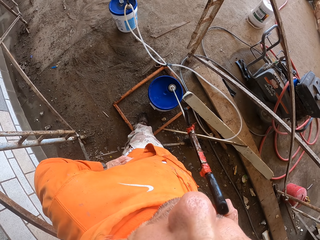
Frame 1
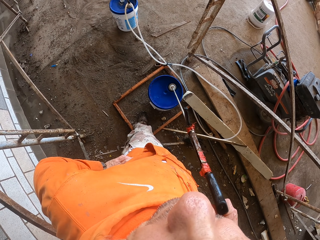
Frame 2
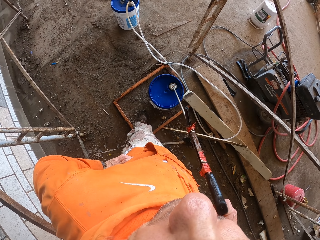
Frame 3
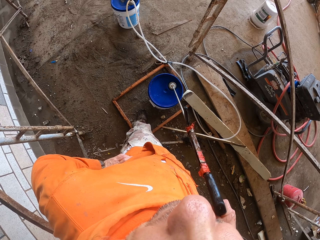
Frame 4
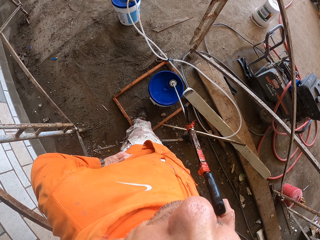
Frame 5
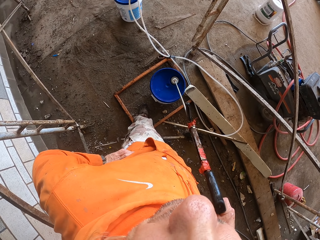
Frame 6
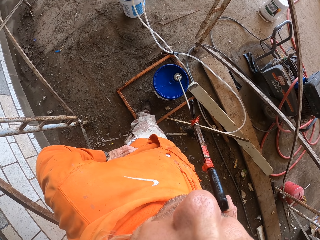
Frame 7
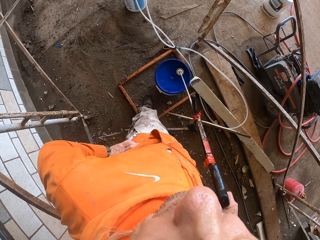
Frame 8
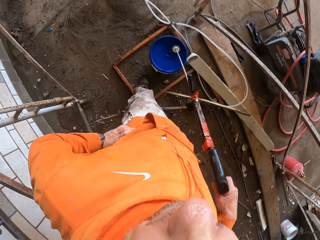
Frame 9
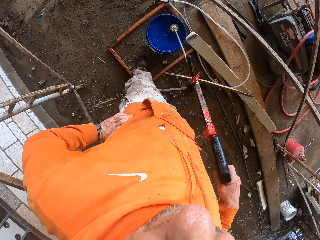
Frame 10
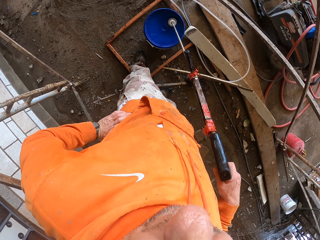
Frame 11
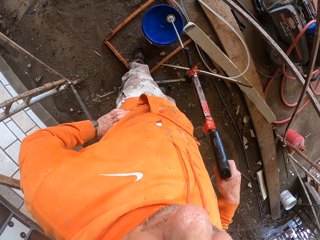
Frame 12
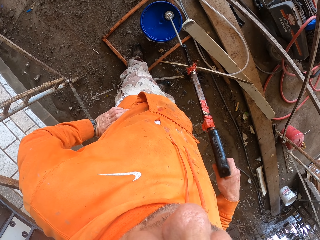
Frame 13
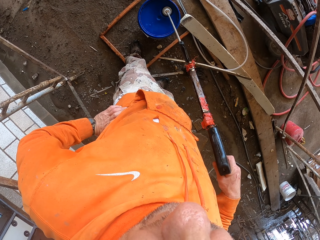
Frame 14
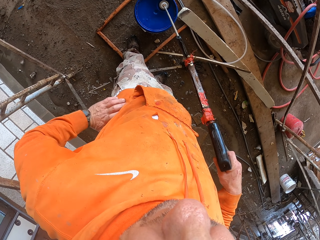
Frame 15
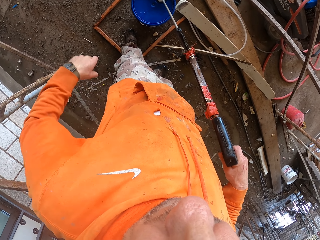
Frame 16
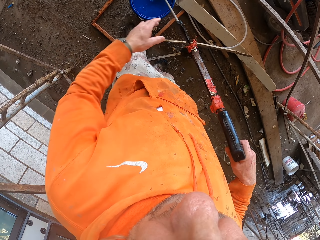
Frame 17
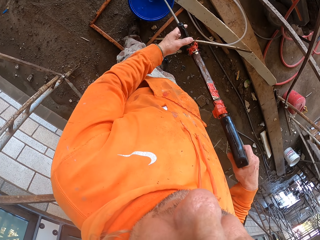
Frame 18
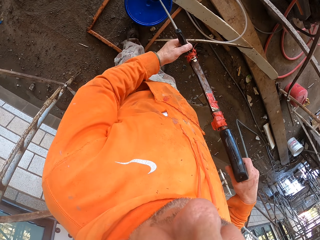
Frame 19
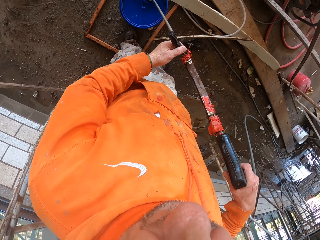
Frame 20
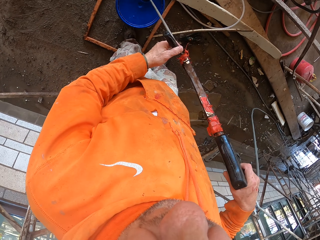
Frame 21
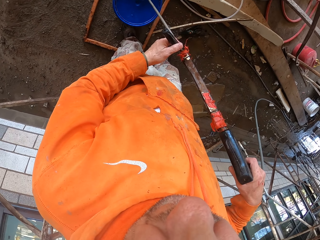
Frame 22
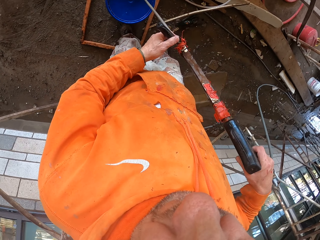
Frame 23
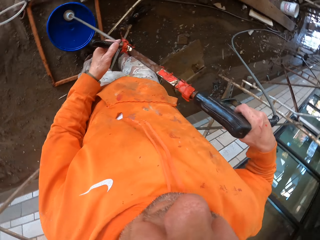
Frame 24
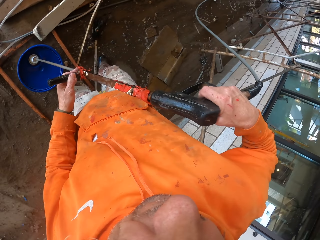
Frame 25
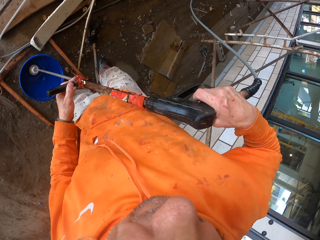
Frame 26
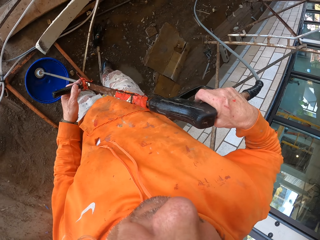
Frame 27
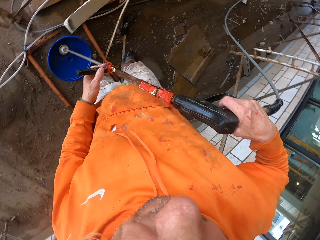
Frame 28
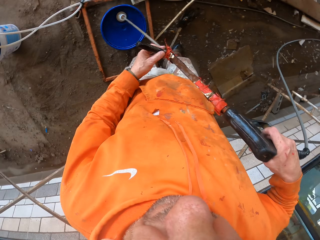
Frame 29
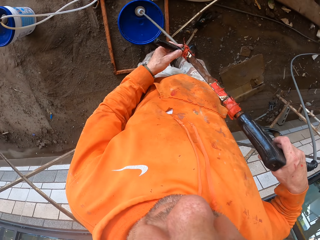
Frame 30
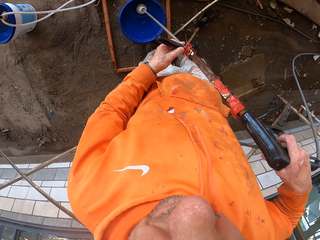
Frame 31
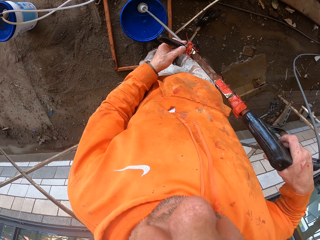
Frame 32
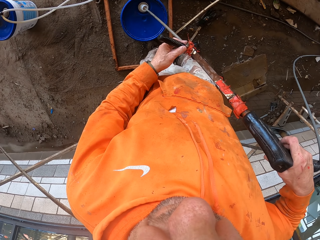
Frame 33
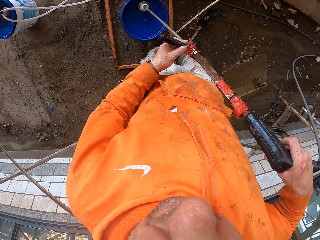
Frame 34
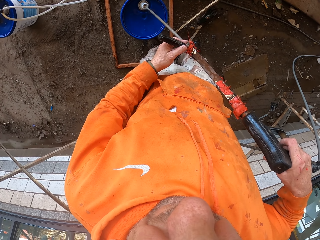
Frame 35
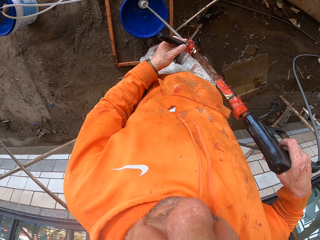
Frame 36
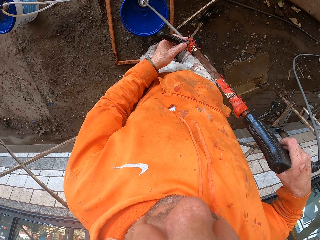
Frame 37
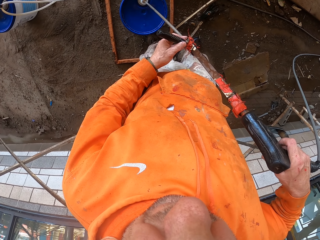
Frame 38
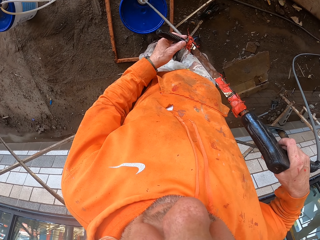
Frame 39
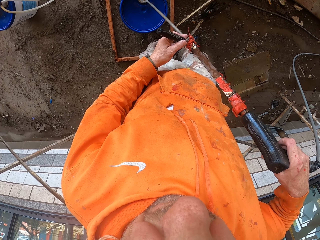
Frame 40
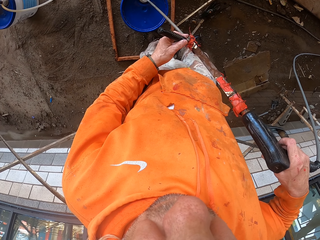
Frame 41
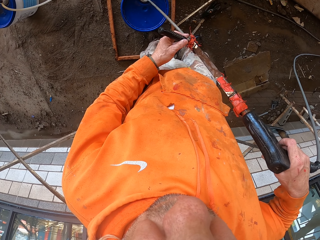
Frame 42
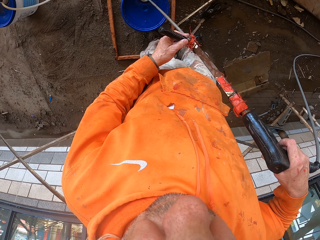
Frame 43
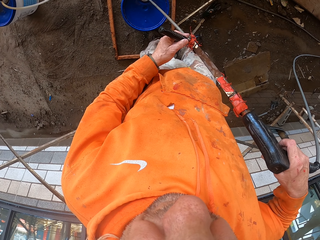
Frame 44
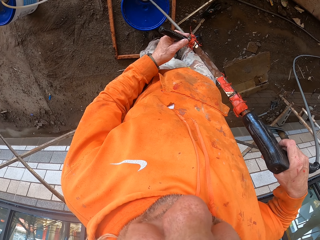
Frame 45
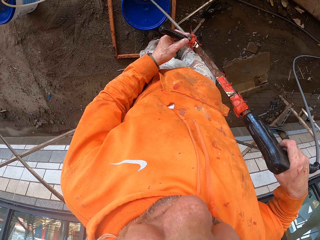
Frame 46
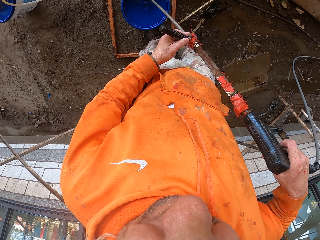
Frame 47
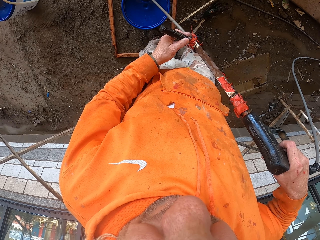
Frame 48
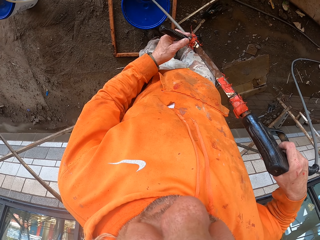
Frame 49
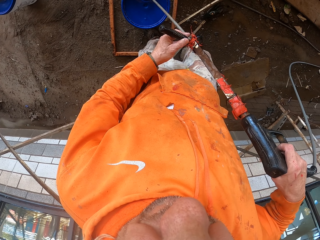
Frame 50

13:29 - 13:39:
The camera wearer holds the pressure washer gun with both hands.

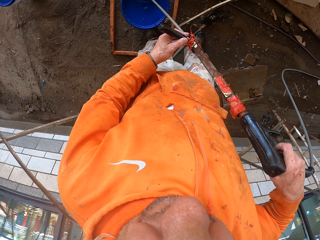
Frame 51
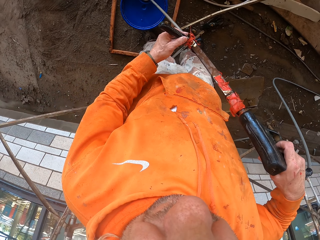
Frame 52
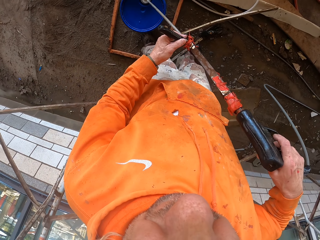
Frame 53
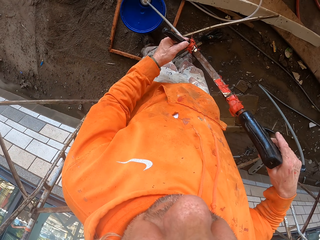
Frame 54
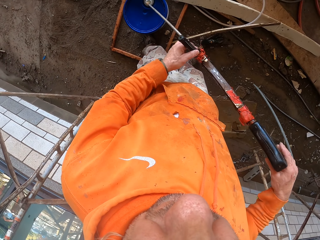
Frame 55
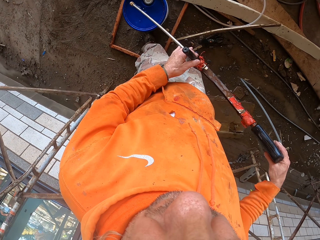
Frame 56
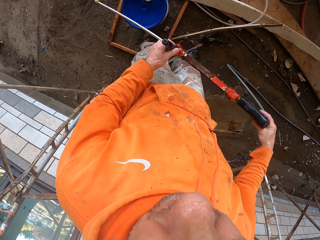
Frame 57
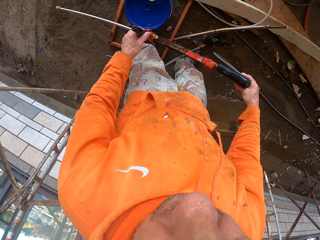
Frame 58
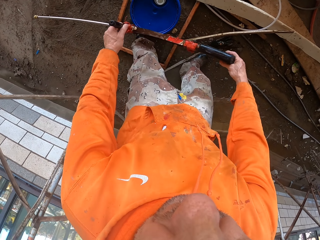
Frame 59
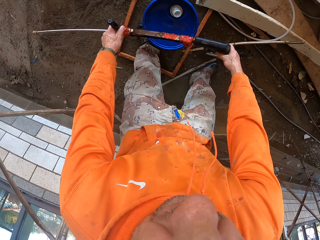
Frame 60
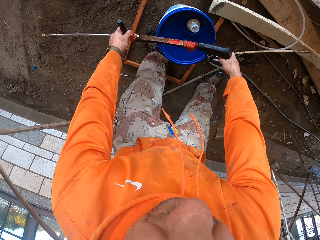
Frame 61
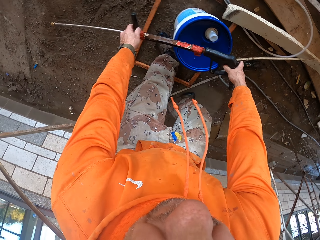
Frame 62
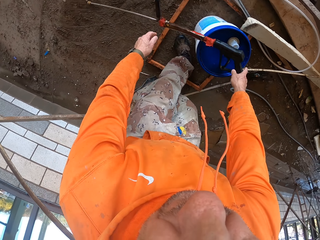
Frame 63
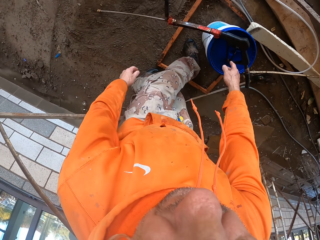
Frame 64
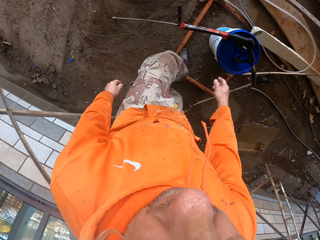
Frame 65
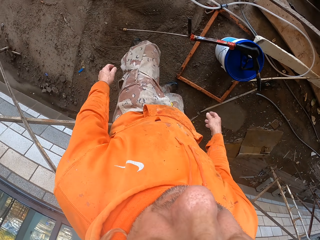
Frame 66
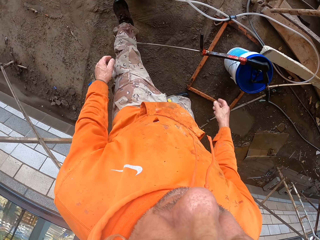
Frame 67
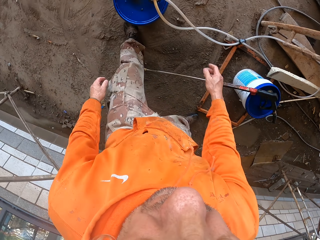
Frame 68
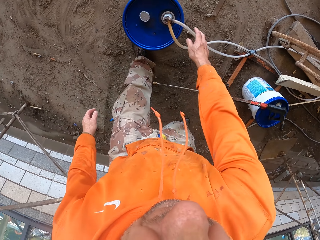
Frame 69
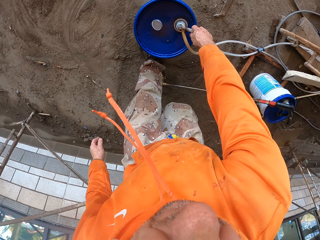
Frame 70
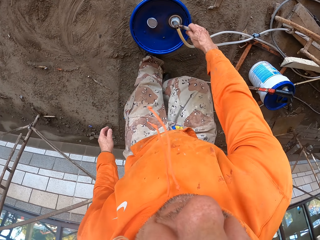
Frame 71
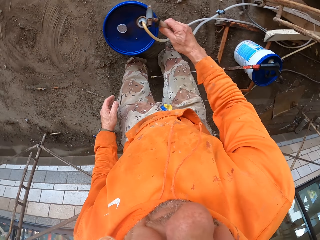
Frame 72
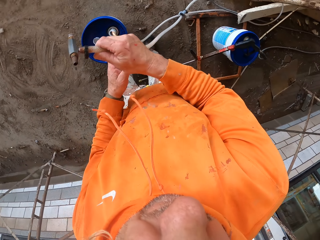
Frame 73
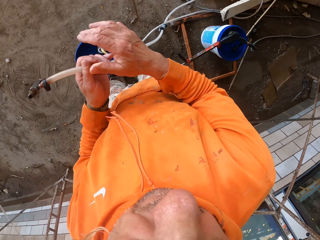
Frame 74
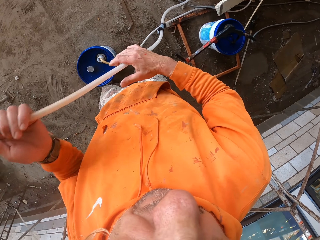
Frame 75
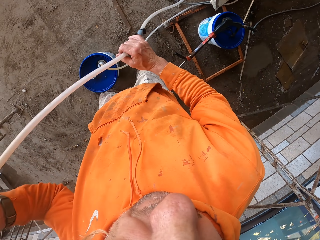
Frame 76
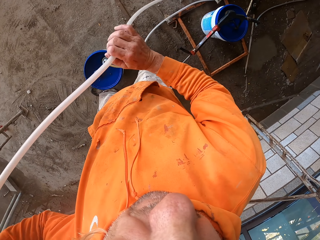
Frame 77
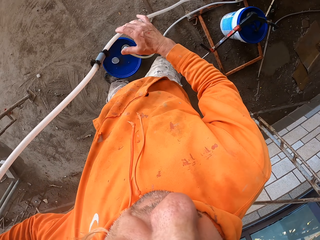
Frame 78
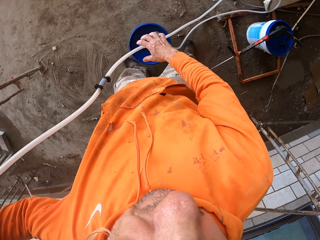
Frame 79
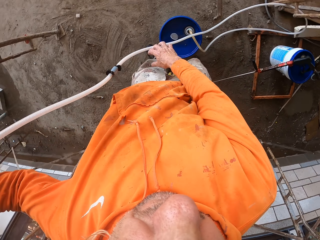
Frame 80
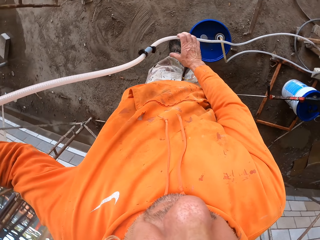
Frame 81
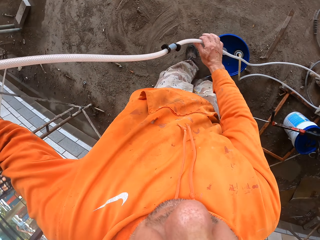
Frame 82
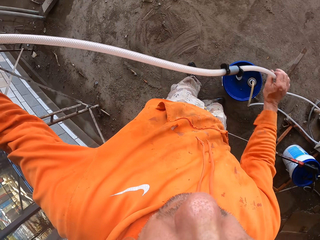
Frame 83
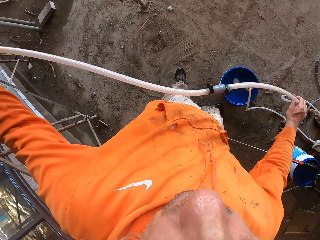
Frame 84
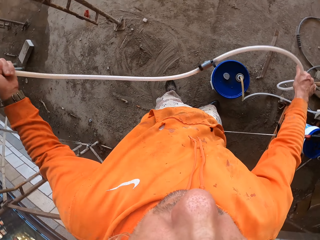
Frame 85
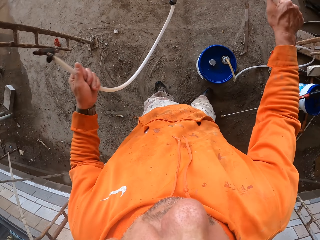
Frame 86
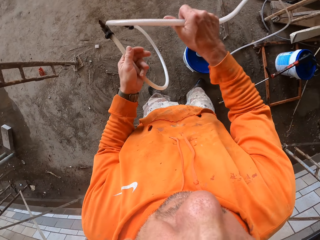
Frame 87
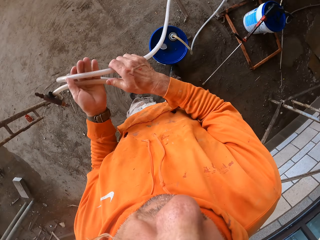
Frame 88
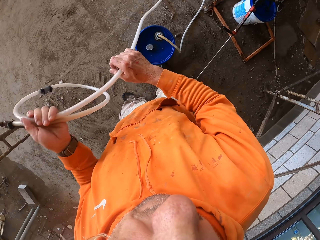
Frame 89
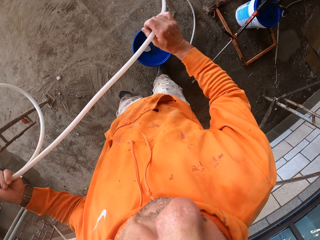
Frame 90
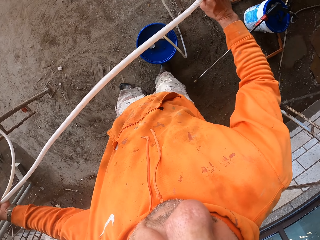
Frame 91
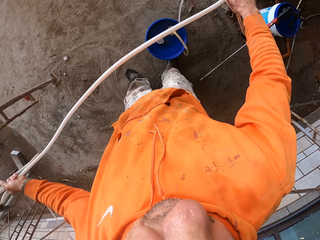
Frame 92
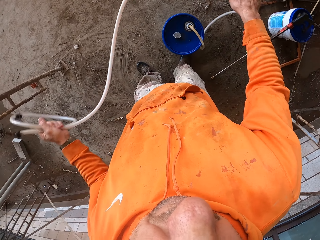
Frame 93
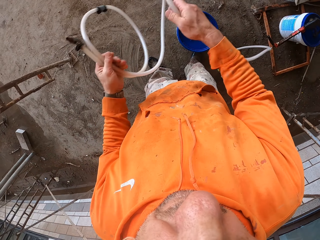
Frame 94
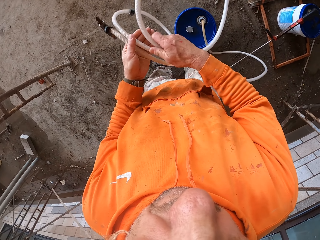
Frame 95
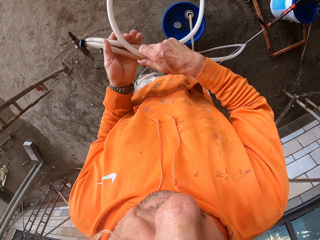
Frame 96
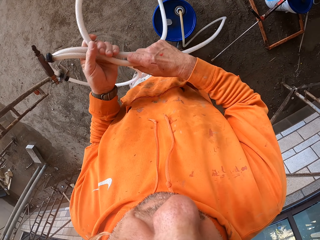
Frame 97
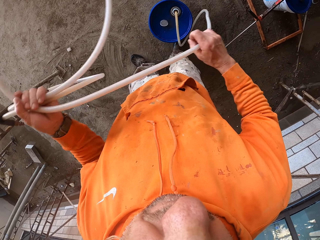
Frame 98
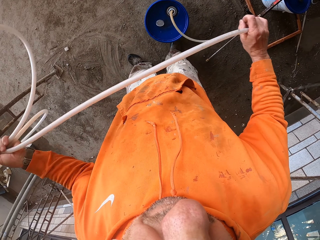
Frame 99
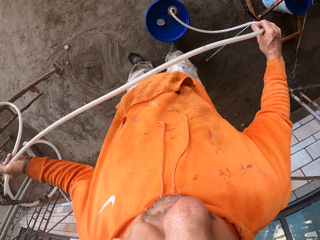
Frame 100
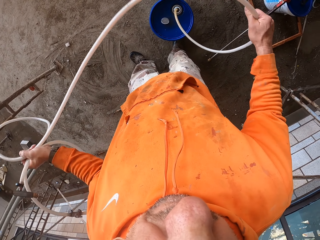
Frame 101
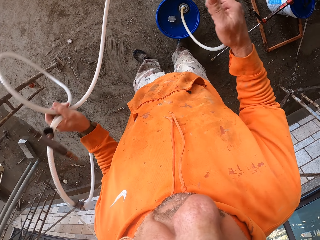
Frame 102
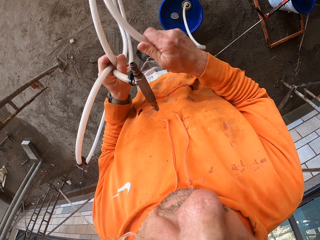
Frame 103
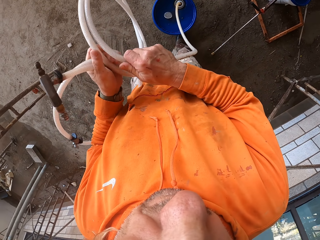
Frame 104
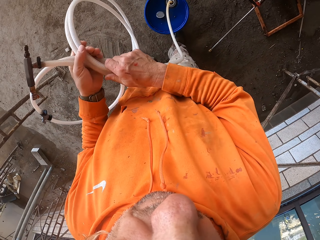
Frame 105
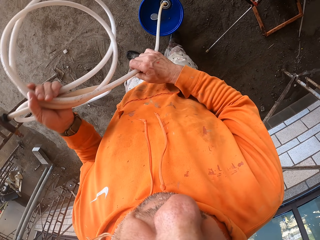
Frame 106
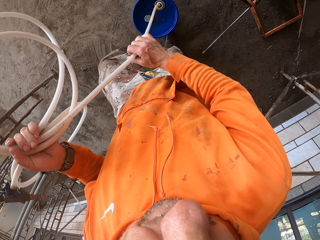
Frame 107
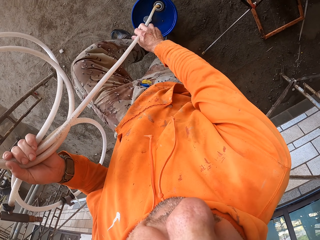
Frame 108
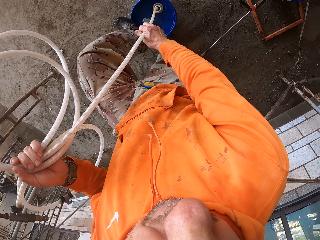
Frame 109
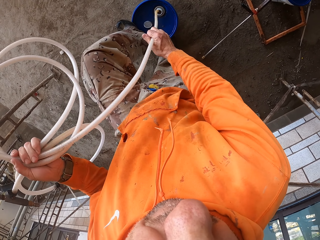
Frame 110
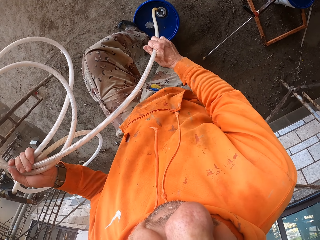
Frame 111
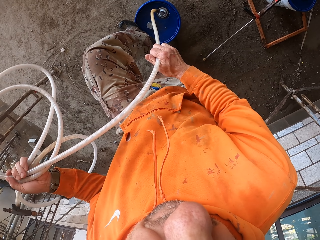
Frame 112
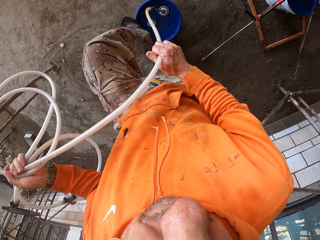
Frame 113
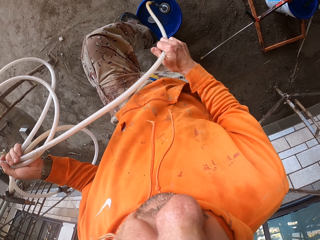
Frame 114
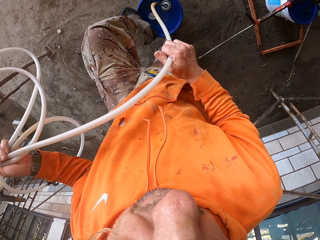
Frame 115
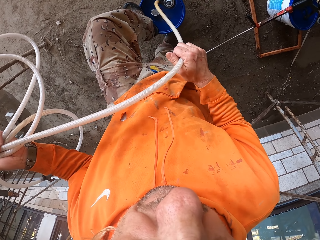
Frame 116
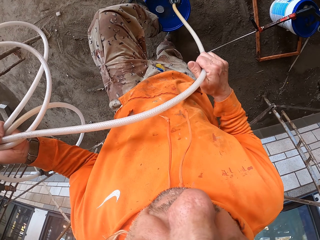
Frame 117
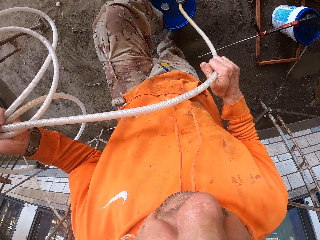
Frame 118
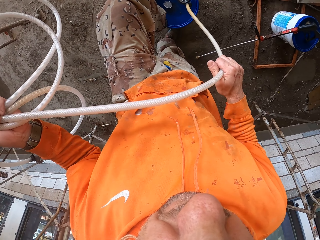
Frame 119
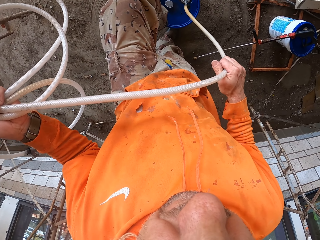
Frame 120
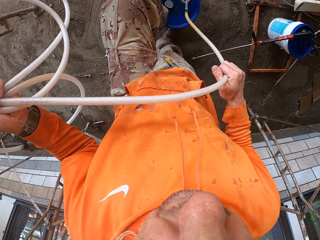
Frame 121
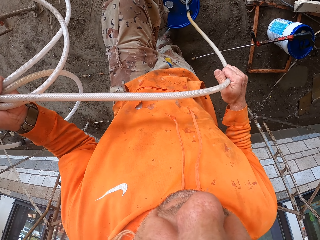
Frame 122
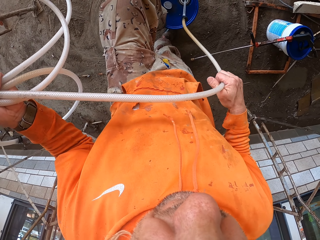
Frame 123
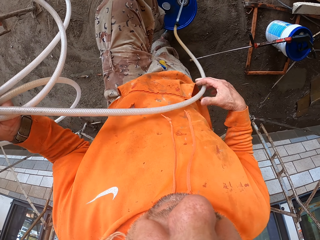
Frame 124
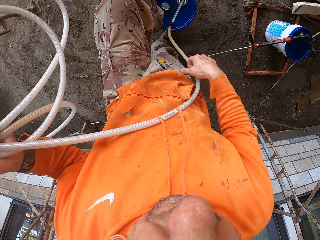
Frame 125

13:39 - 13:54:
The camera wearer puts down the pressure washer gun. They pick up a hose pipe. They fold the pipe. They step on the bucket.
